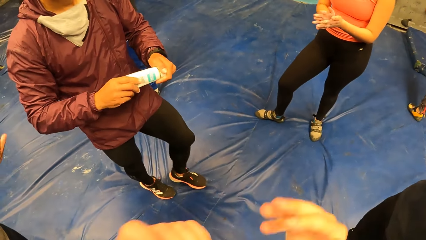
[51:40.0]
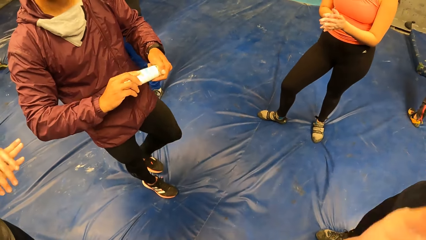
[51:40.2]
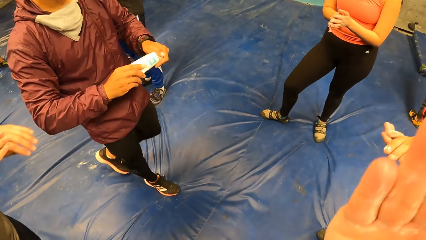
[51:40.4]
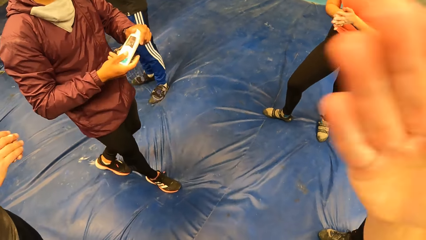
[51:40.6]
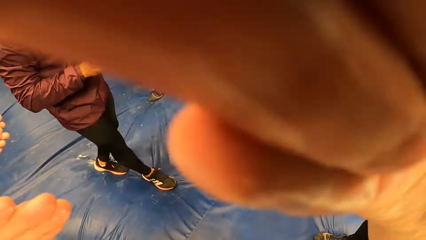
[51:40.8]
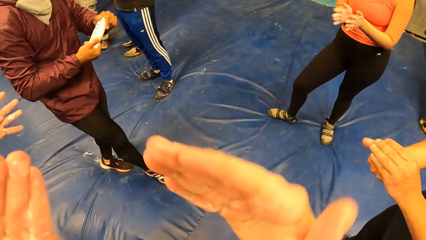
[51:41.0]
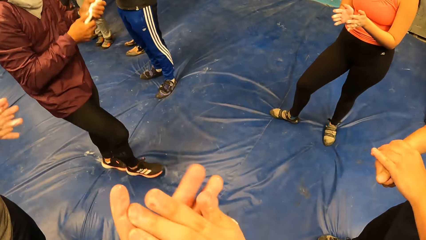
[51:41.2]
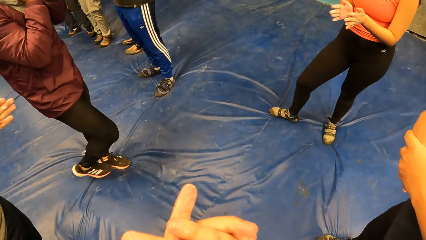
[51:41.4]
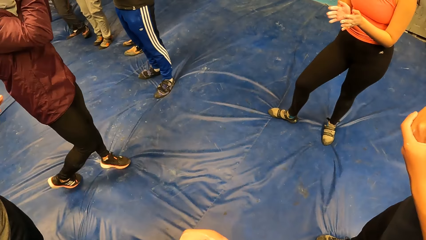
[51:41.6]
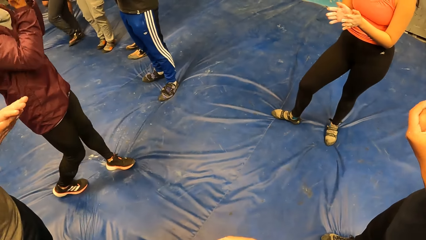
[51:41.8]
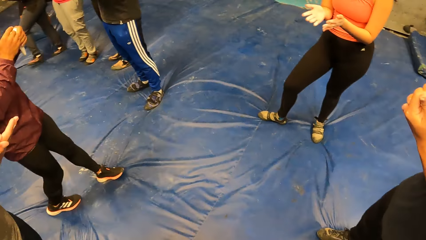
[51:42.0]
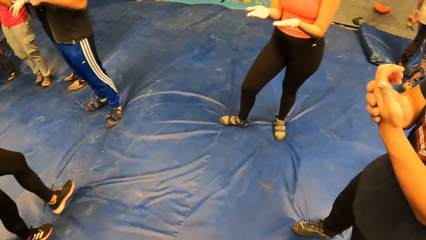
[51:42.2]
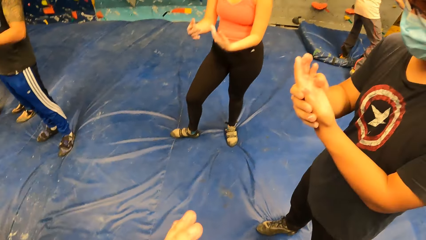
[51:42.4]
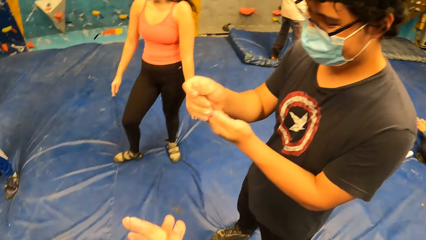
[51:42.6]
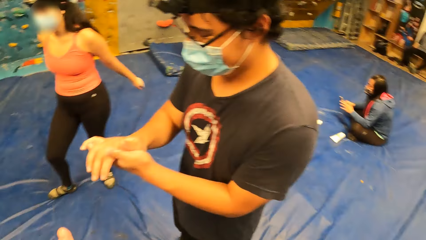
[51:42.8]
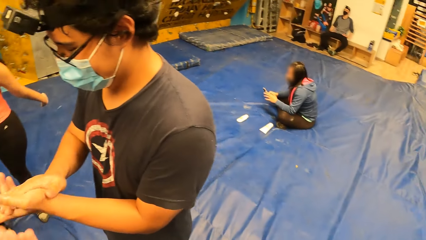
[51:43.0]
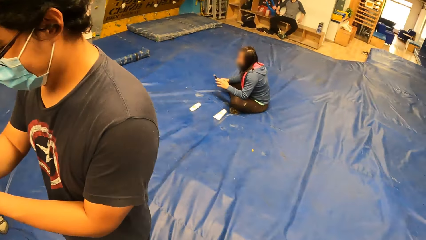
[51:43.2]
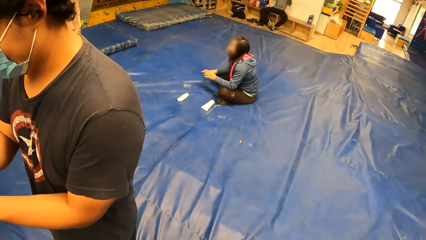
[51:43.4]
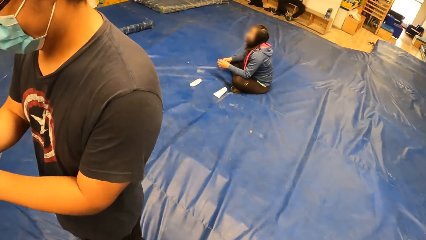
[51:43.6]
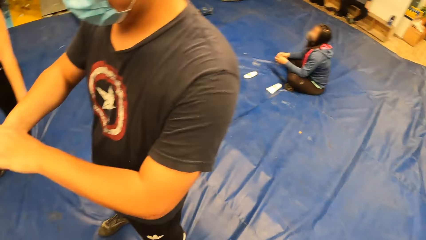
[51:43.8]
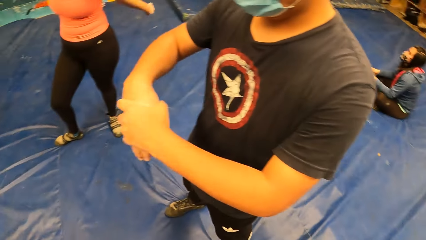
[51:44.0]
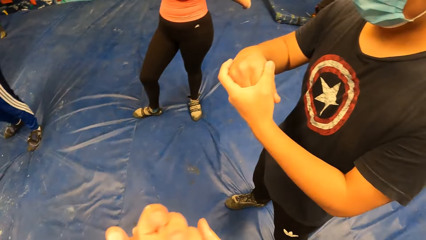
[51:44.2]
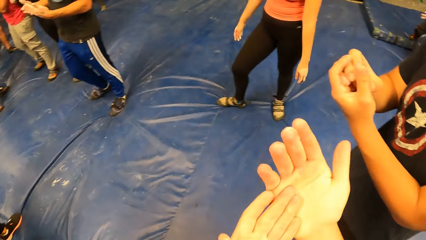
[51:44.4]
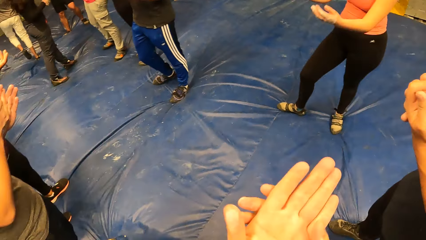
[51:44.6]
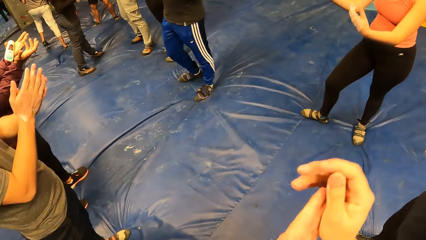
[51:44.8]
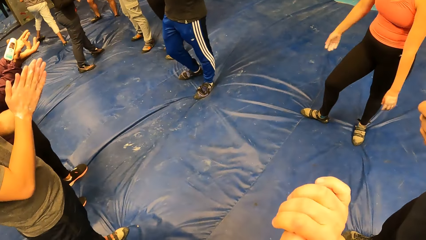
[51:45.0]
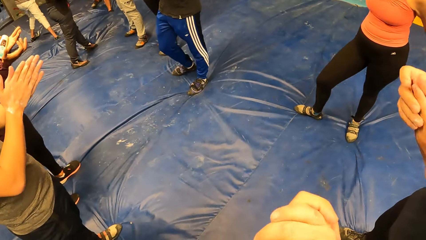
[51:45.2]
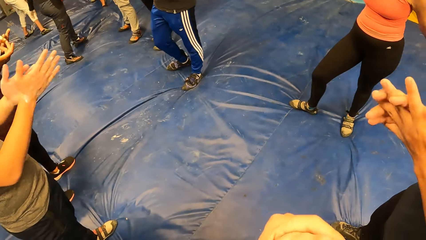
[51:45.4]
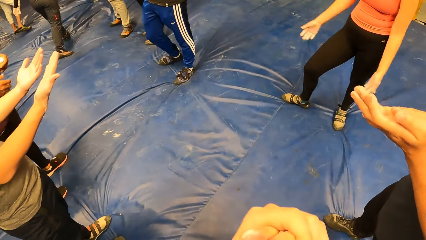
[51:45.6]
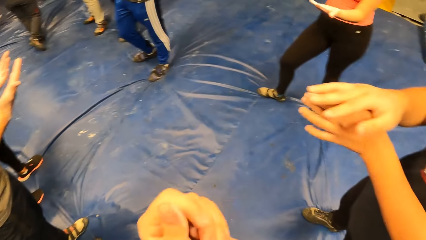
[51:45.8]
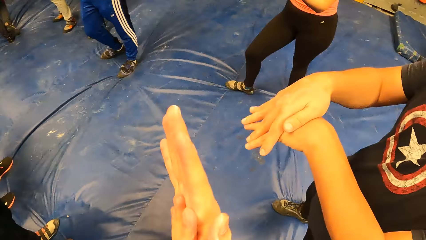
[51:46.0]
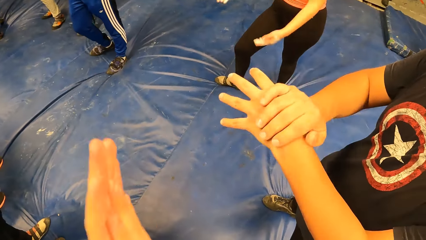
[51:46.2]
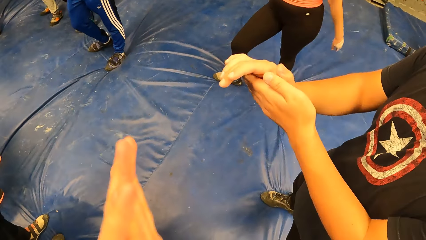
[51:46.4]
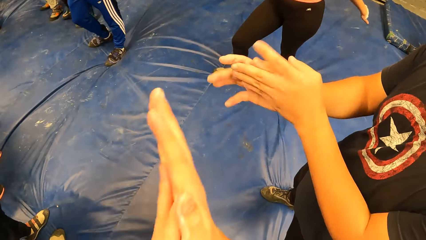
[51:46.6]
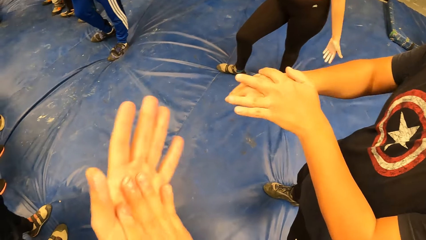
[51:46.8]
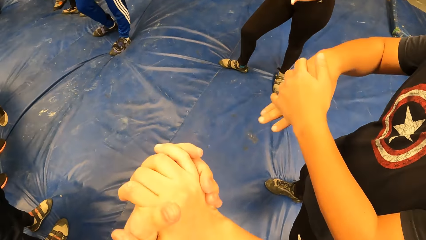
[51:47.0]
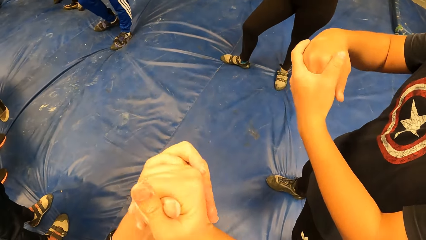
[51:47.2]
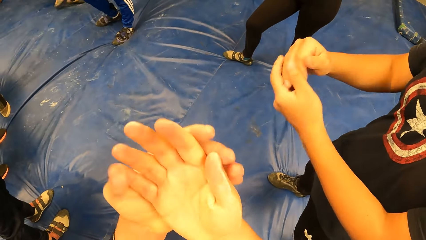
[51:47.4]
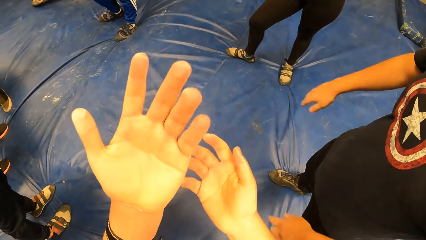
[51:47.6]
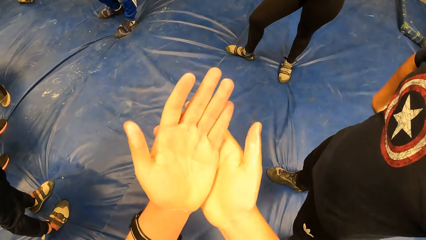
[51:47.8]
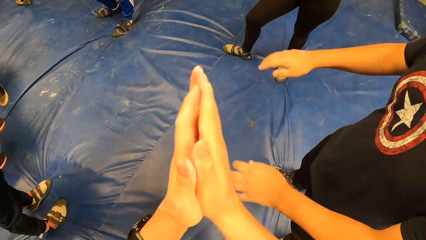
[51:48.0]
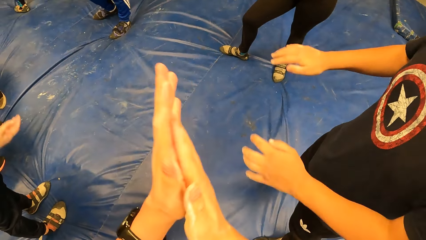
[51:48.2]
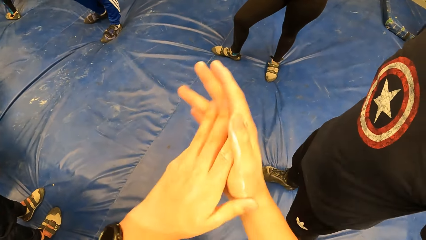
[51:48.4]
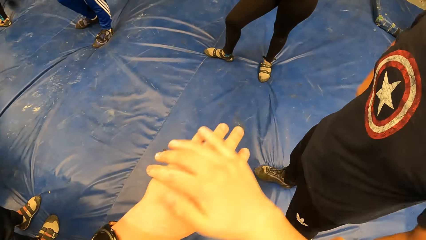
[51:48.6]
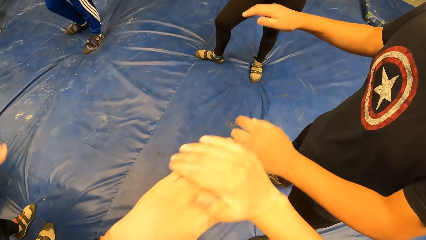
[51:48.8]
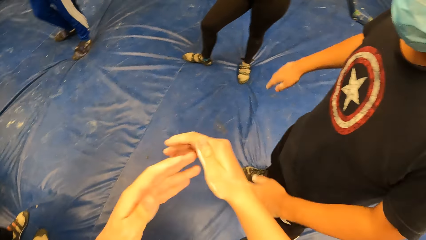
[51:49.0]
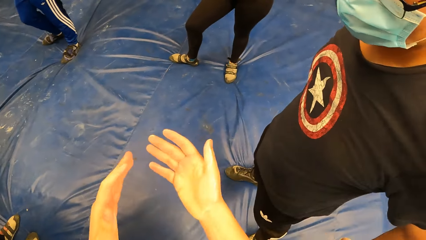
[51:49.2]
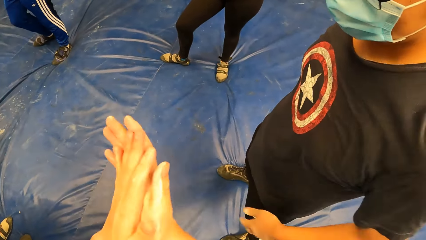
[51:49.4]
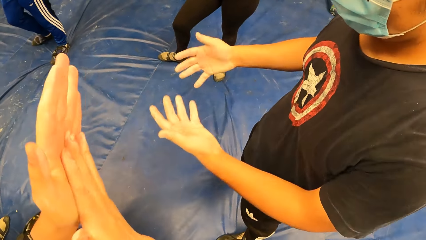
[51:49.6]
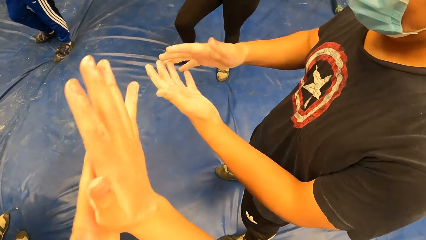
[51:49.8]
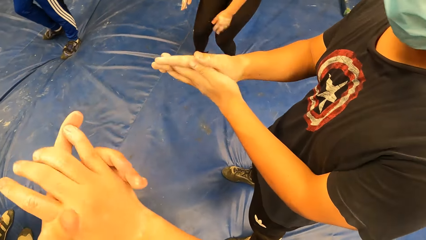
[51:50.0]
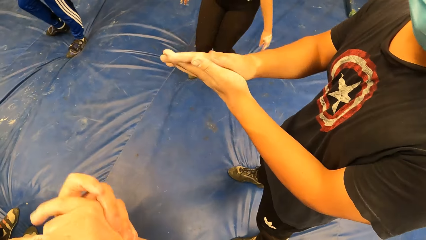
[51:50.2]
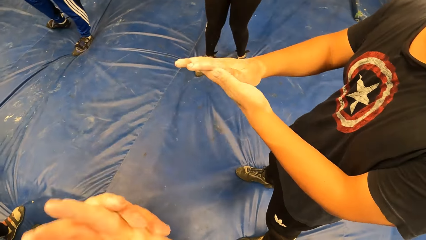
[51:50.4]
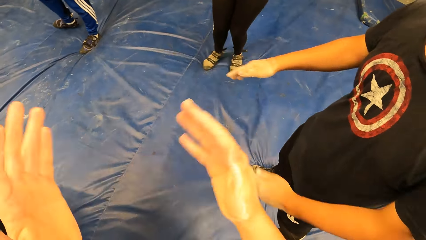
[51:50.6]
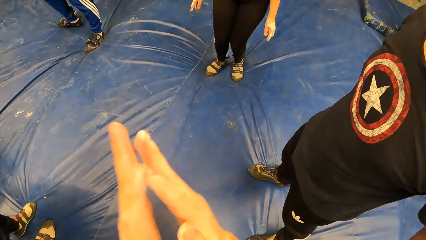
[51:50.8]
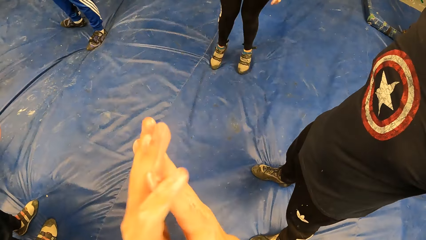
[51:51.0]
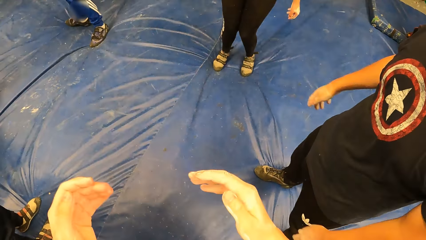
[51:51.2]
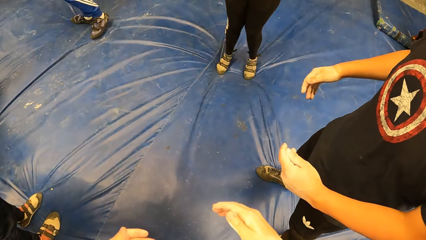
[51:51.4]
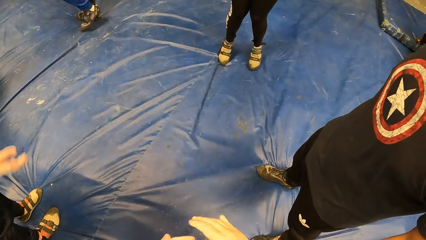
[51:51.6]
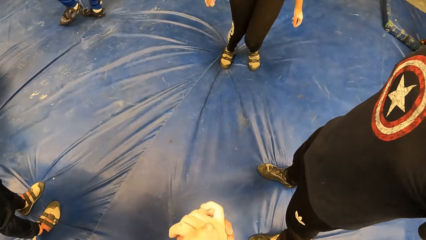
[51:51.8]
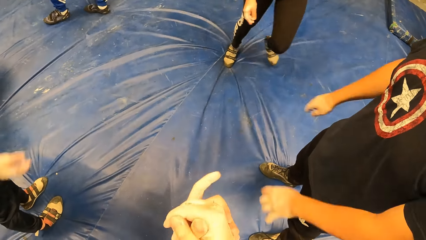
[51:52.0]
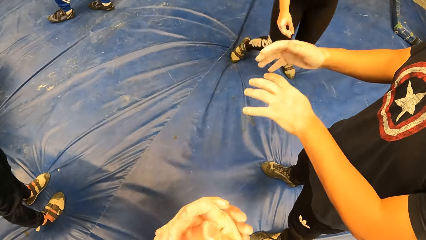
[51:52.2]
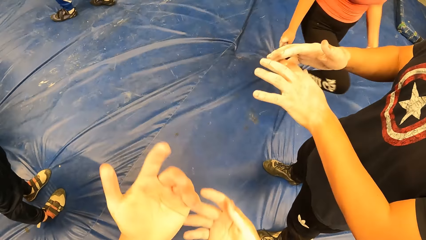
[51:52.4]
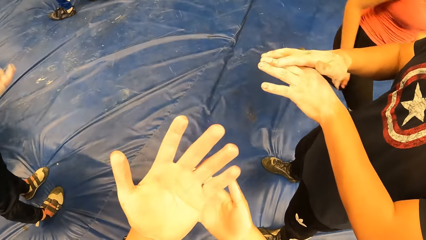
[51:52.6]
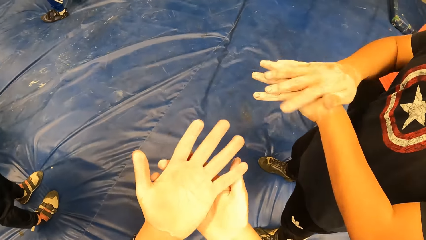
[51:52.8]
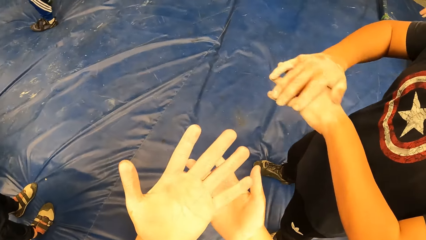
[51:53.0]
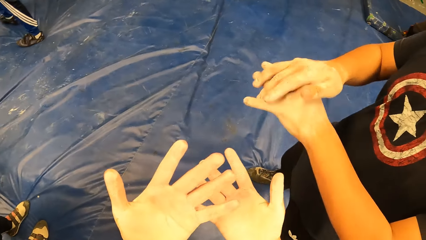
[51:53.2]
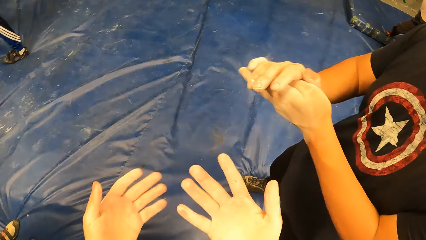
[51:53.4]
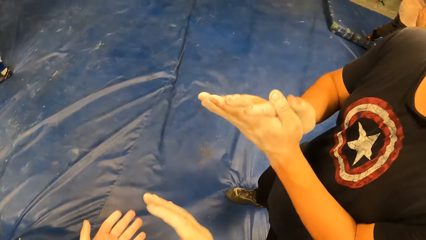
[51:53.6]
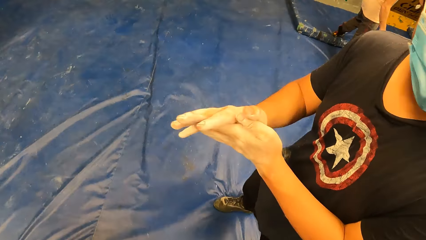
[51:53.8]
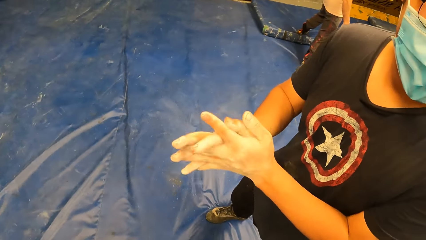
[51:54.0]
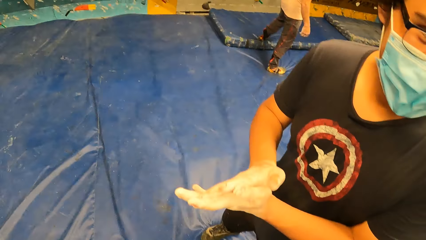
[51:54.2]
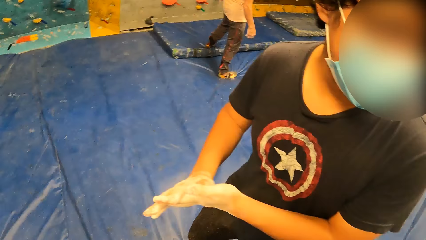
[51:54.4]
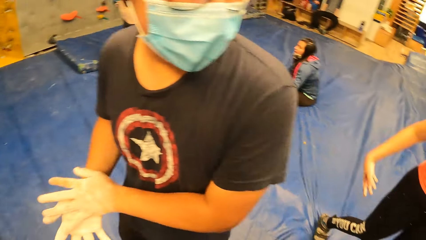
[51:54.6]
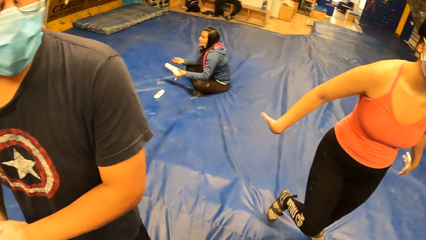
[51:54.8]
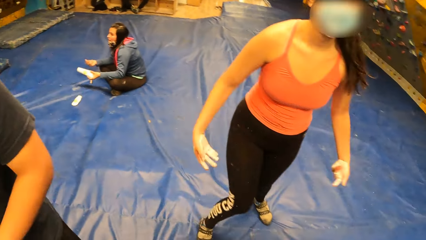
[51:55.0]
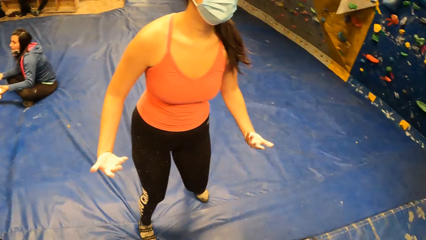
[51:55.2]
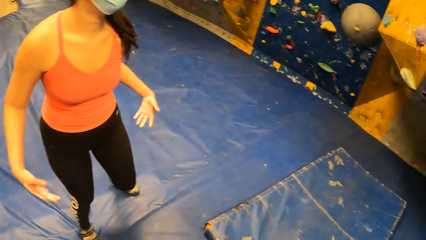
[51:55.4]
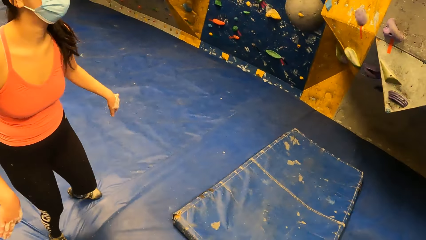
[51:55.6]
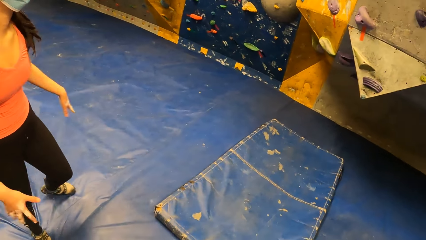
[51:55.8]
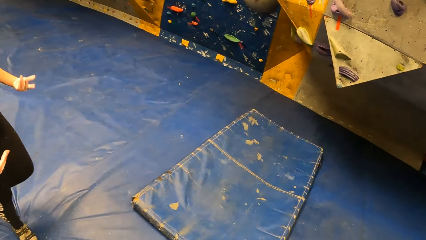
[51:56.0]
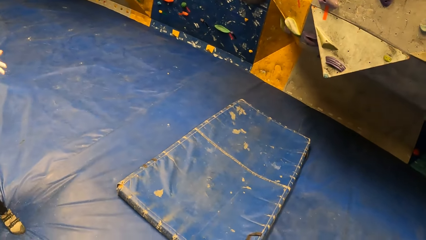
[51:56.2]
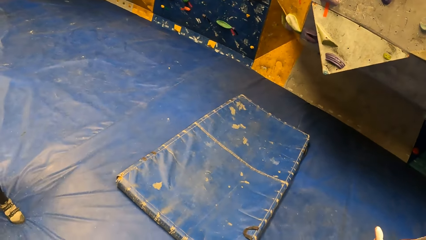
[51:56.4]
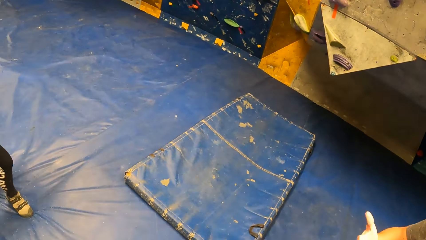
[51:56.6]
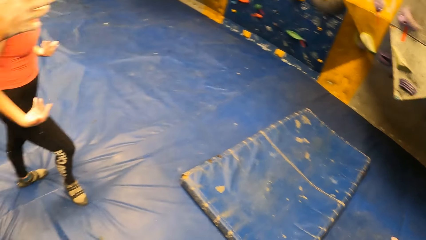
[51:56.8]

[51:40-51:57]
The camera wearer does a hand movement. A male rubs oil in his hands. The camera wearer rubs oil in his hands. The male stretches his hands. A woman jumps up. The camera wearer claps his hands. He rubs the cream on his hands. The male rubs the cream on his hands. The camera wearer looks around the climbing area. The woman swings her hands.
